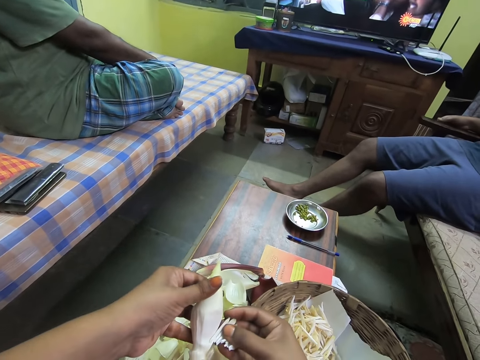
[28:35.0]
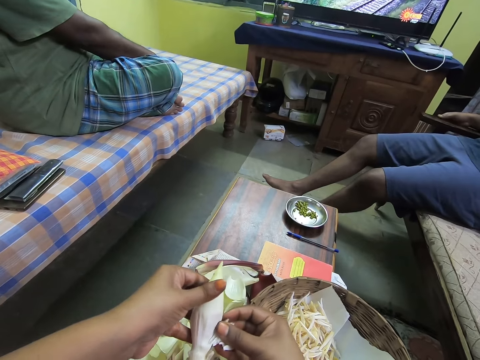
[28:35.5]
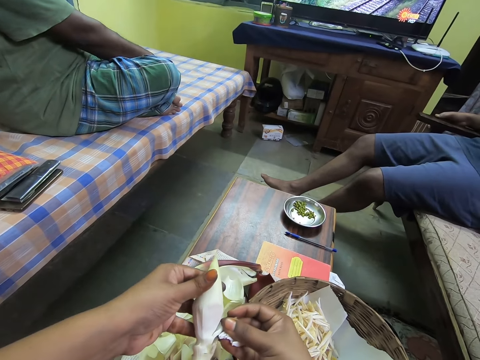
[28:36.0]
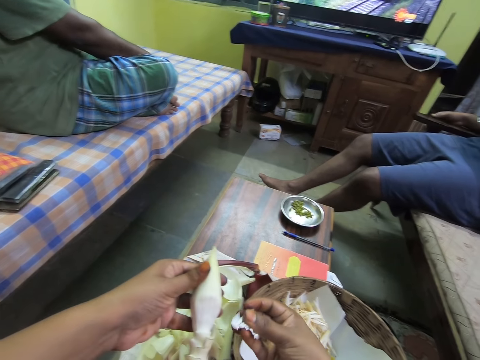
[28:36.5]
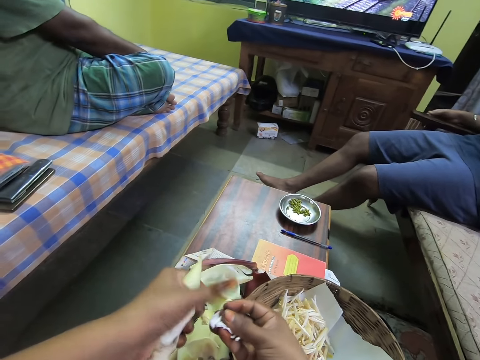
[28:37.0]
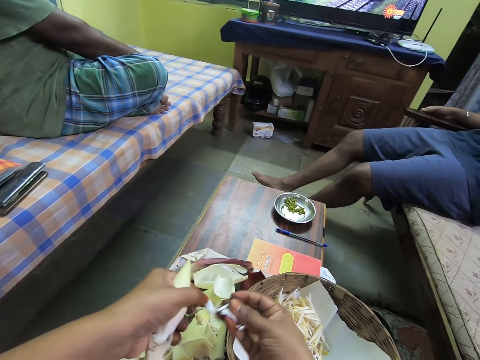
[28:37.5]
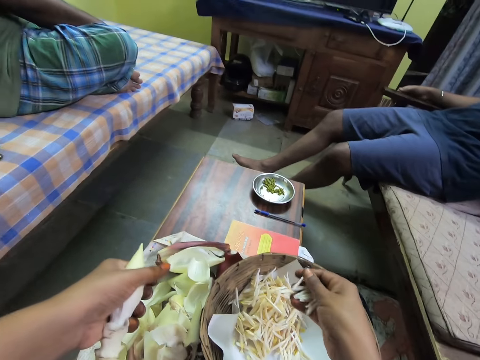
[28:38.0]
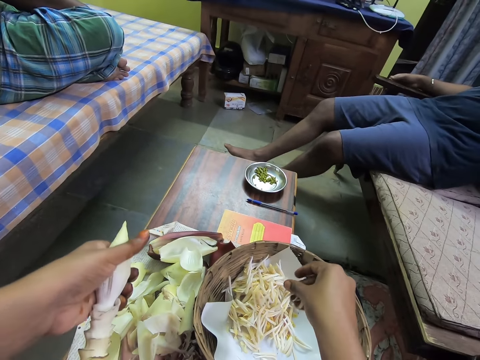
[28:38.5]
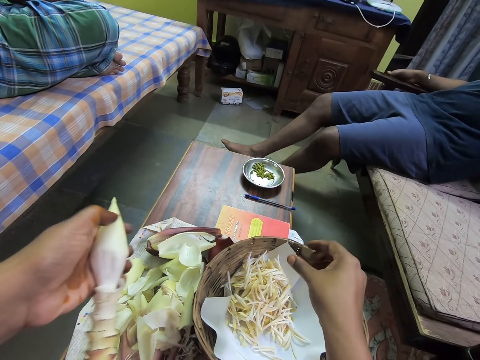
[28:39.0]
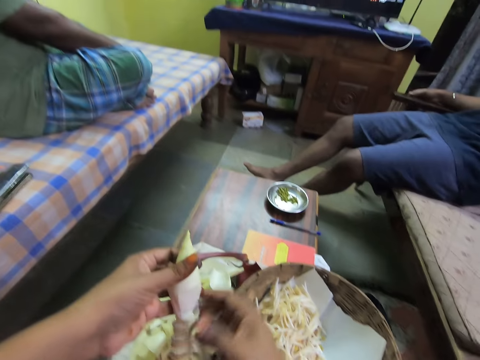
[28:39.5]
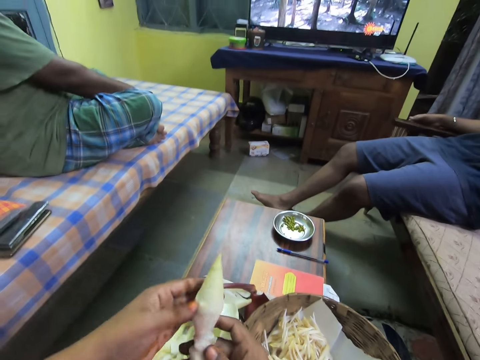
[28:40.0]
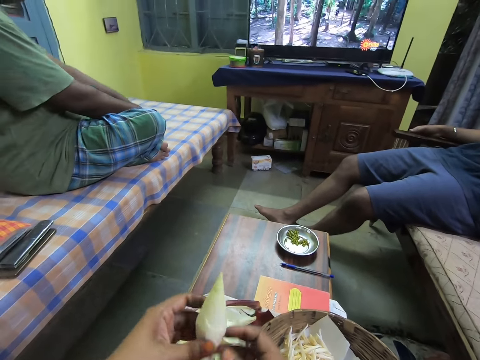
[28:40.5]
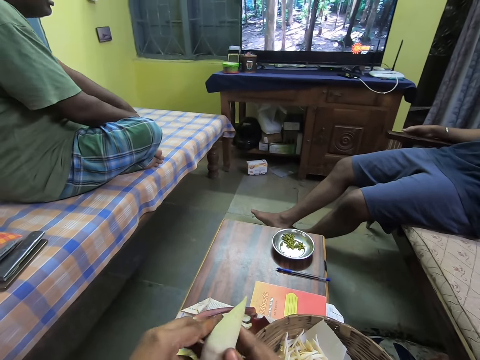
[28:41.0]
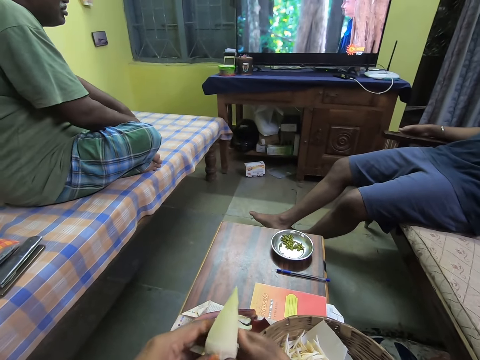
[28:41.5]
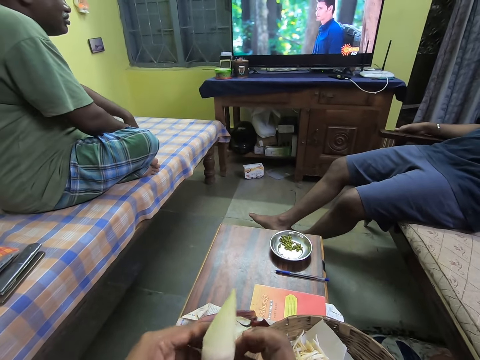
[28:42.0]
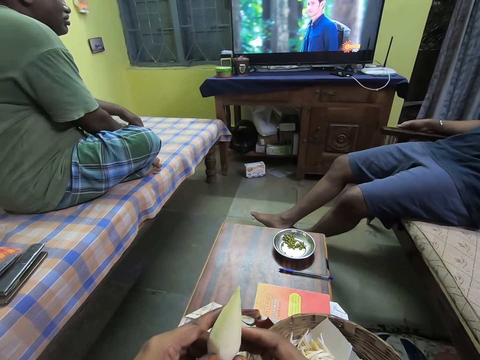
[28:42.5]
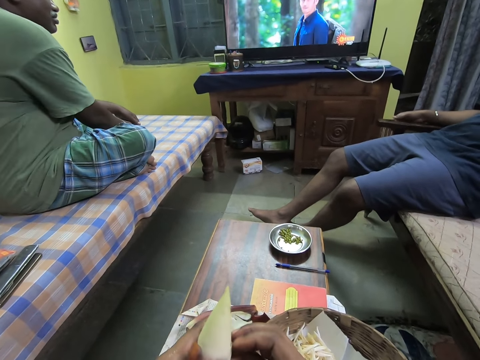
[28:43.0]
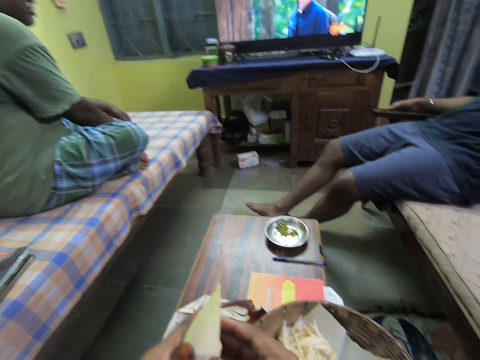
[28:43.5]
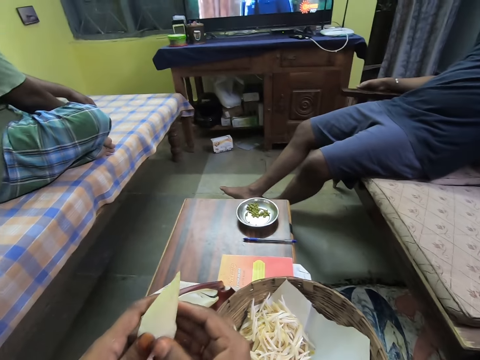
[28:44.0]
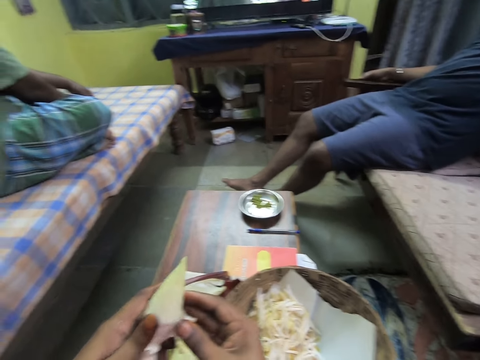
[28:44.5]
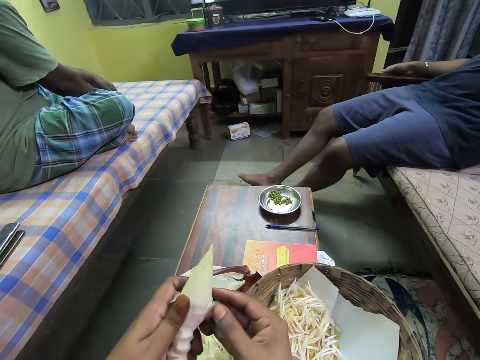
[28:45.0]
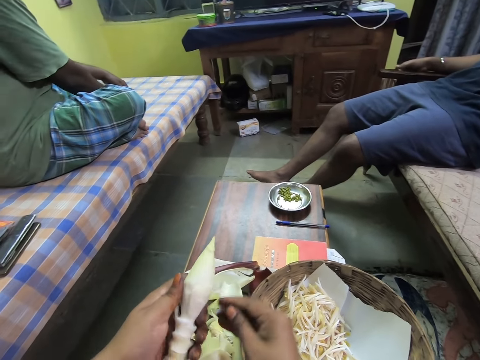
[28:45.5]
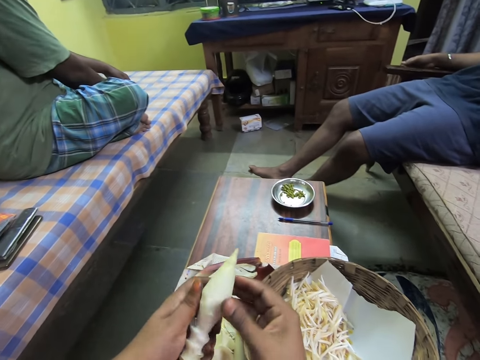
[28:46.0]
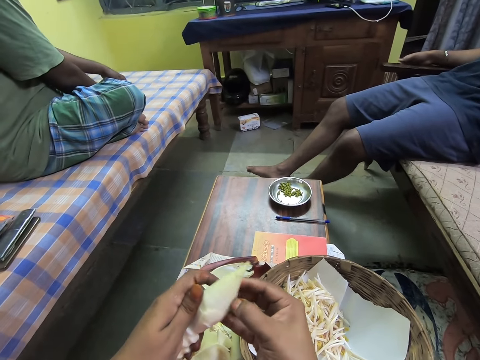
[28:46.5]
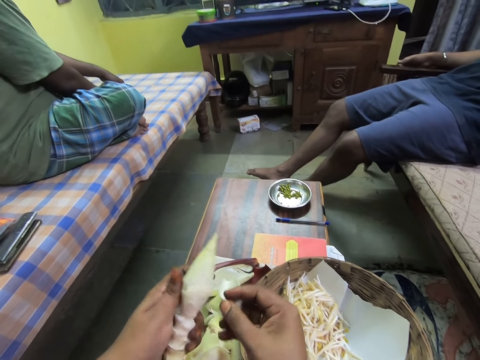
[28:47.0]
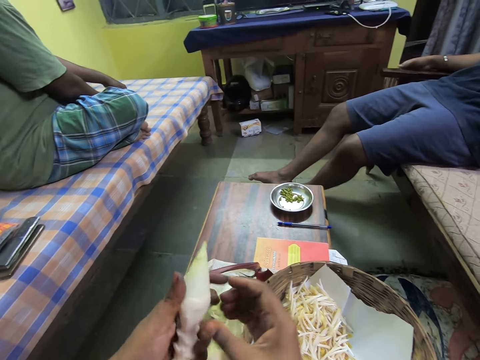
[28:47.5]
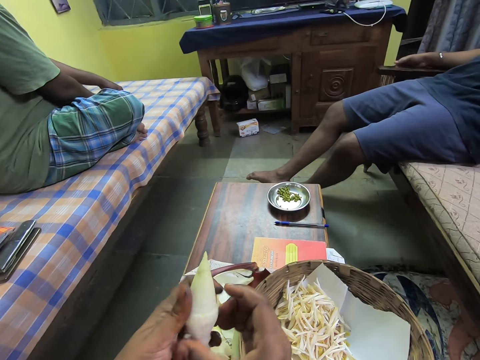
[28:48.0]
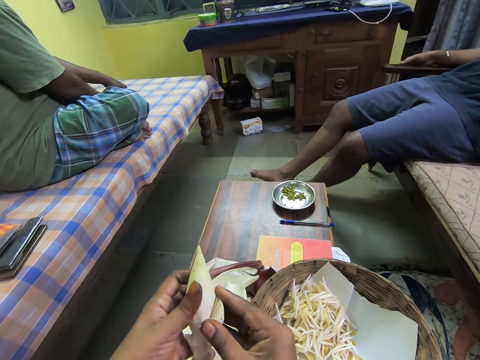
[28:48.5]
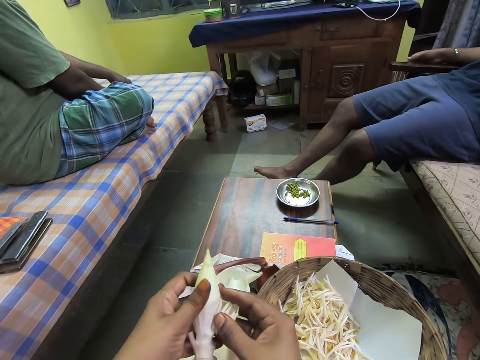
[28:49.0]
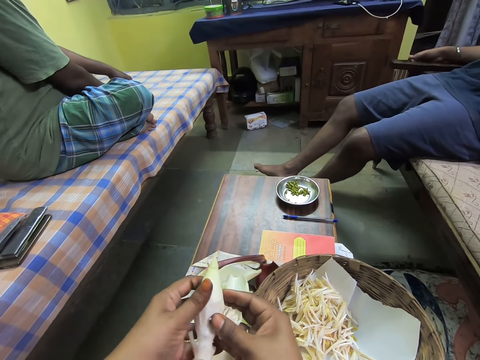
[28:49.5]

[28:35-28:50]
The camera wearer drops some endive vegetable leaves or banana filaments in the basket on the table with her right hand. She drops the endive vegetable fruit hull on the table with her left hand. She adjusts the endive vegetable fruit with both hands. She peels the endive vegetable fruit in her left hand with her right hand. She disassociates the filament in the banana flower. She talks to a person. She drops the endive vegetable fruit hull on the table with her right hand. She peels the endive vegetable fruit in her left hand with her right hand. She drops the endive vegetable fruit hull on the table with her right hand. She disassociates the filaments in the banana flower. She peels the endive vegetable fruit in her left hand with her right hand.

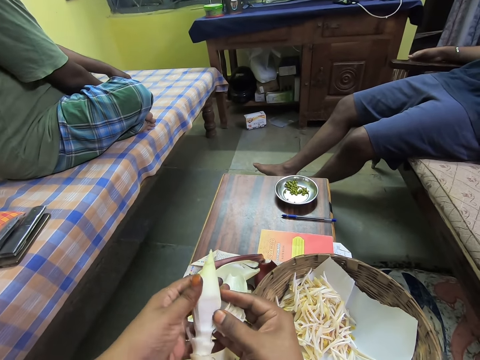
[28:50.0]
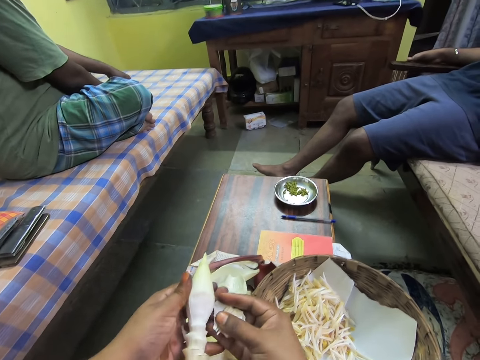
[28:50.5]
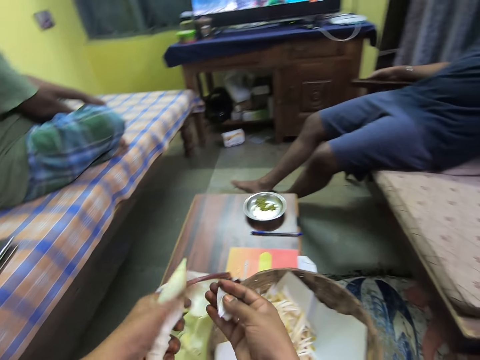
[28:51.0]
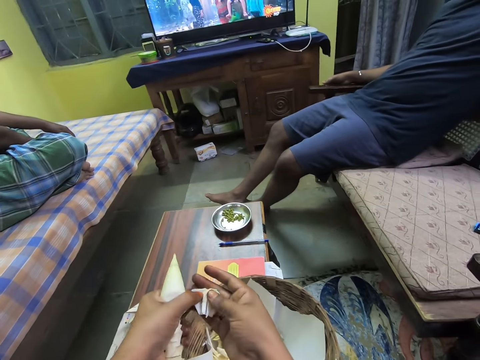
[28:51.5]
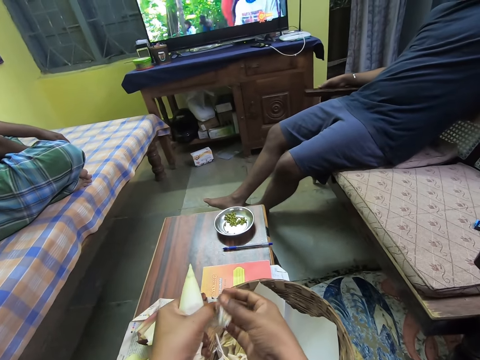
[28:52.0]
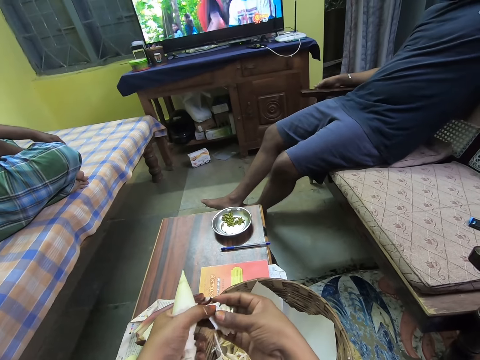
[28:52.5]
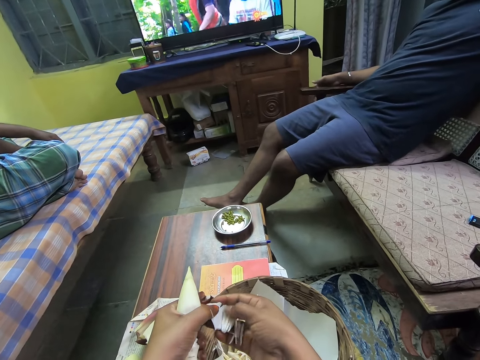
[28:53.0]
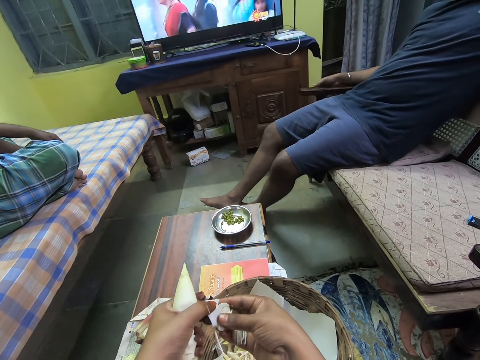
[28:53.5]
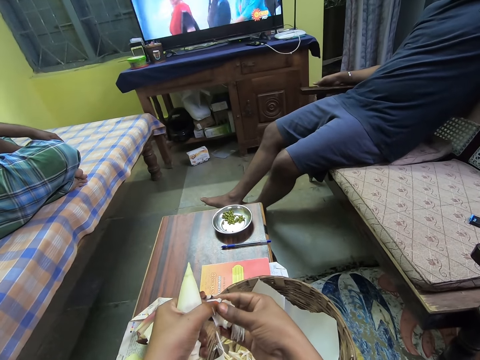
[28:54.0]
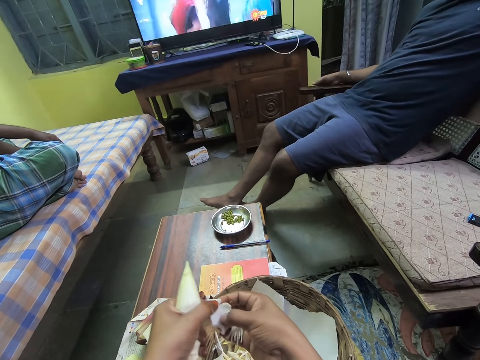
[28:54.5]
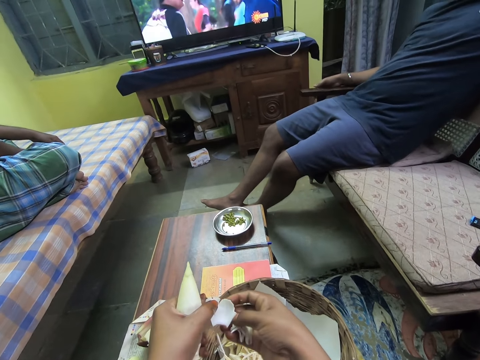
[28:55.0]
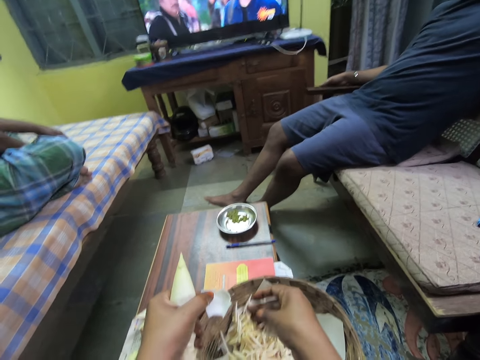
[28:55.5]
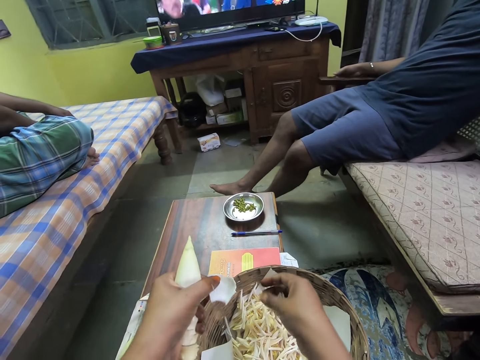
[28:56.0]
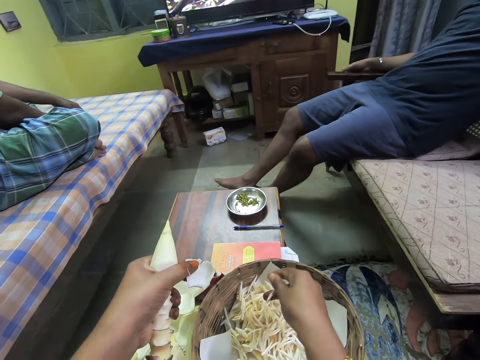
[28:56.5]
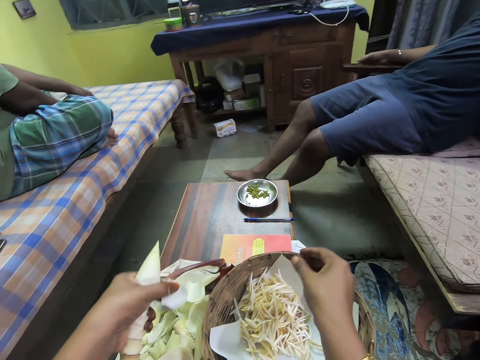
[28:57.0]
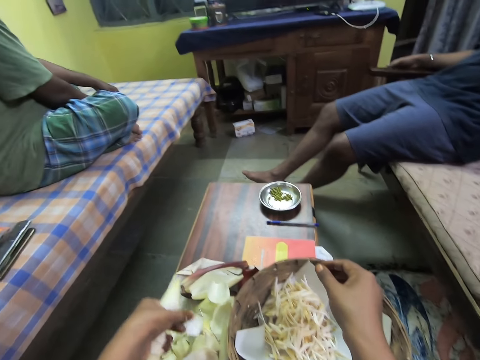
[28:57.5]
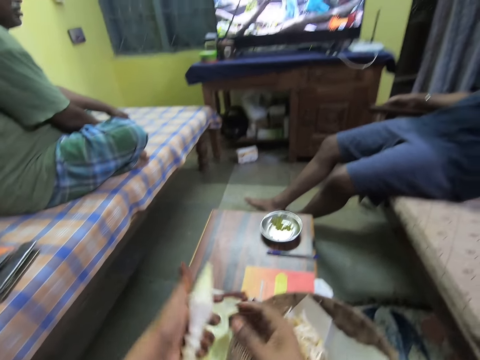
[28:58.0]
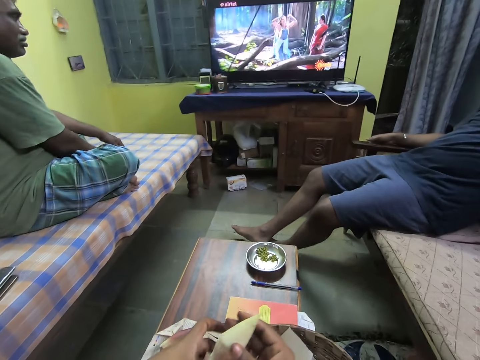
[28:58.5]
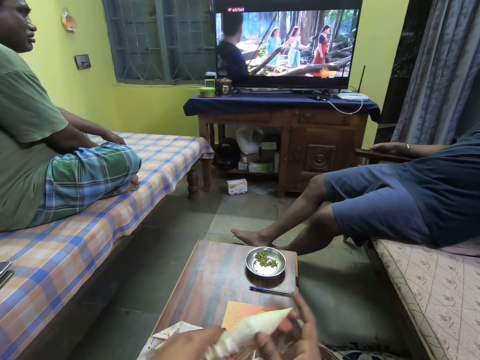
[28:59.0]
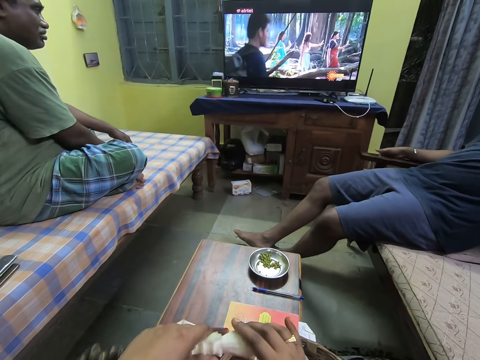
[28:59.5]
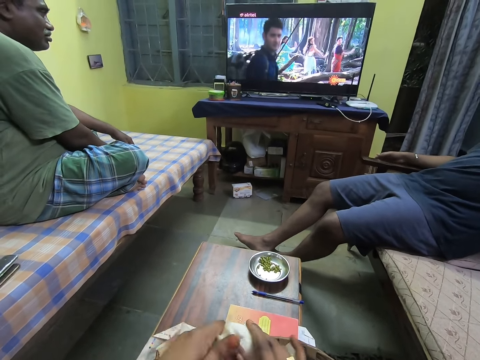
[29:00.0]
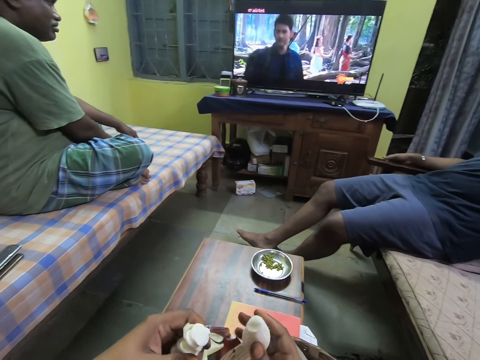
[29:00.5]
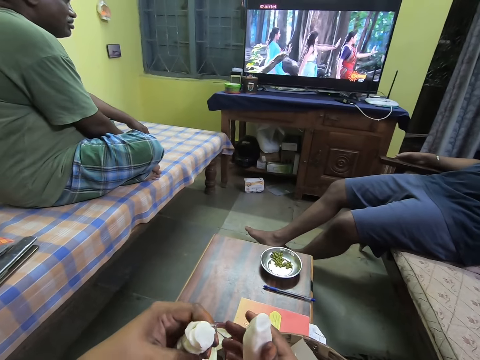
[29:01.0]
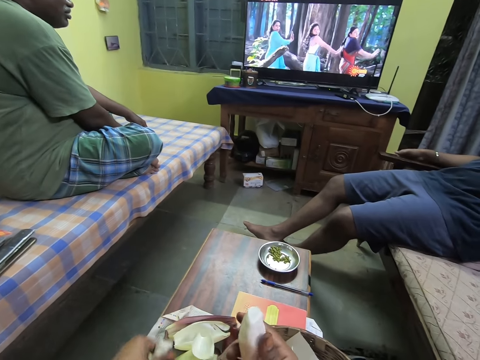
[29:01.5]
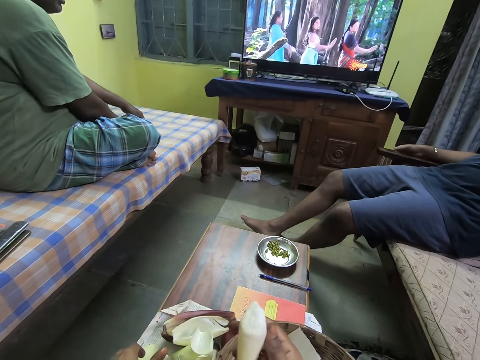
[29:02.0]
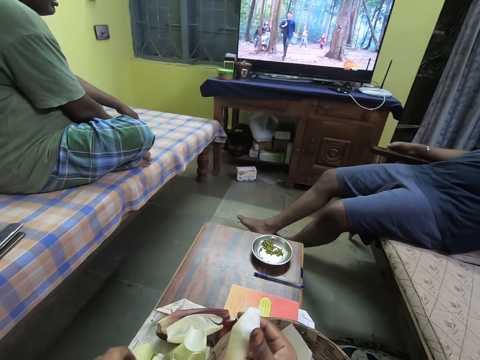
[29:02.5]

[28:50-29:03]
The camera wearer holds an endive vegetable fruit hull with both hands. She removes the endive vegetable leaves from the vegetable hull with her right hand. She drops the endive vegetable leaves or banana filaments in the basket on the table with her right hand. She drops the endive vegetable fruit hull on the table with her left hand. She puts the banana filament on the table. She breaks the endive vegetable fruit with both hands. She cuts the banana filaments with the hands. She drops the endive vegetable fruit stalk on the table with her left hand.
